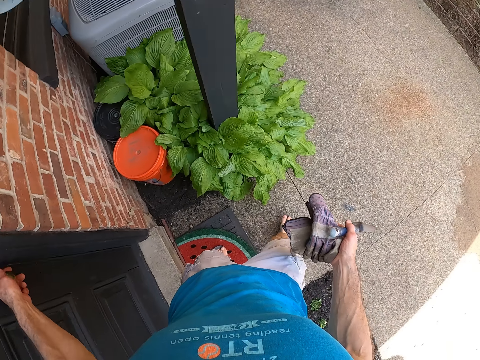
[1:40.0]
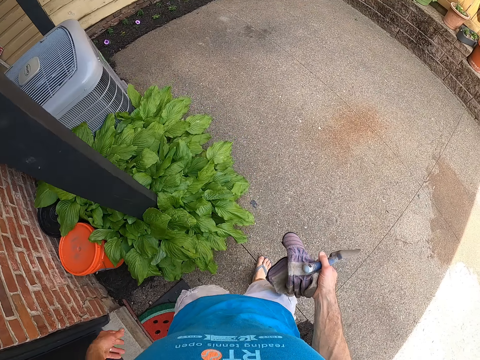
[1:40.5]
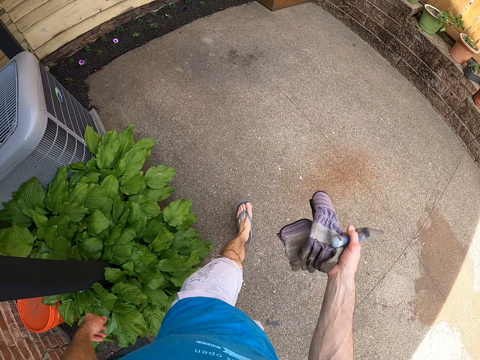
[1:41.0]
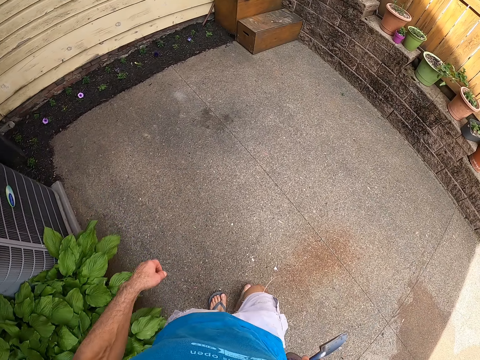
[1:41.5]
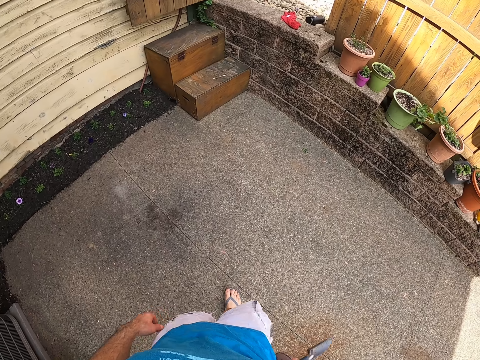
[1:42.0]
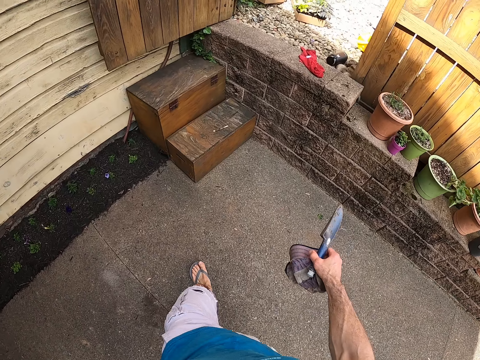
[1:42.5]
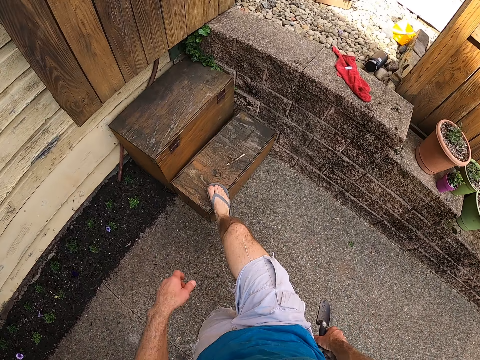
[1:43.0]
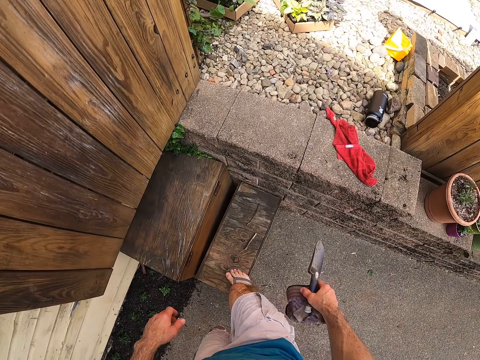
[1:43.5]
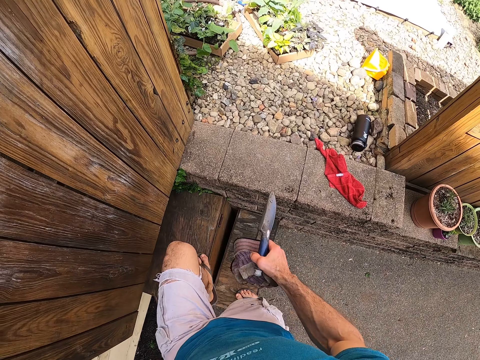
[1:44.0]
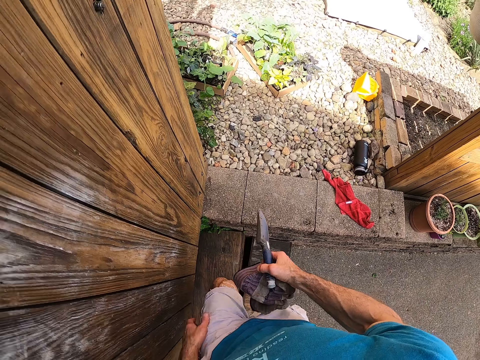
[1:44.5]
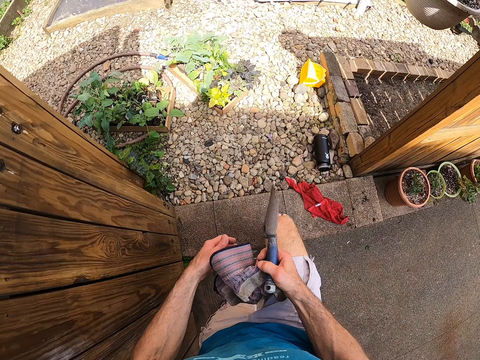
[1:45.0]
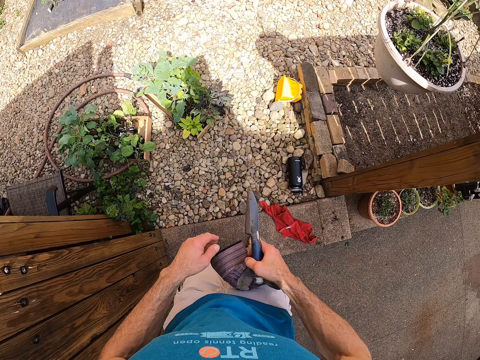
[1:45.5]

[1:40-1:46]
The camera wearer closes the house door. He locks the door with his left hand. He walks towards the wooden boxes.

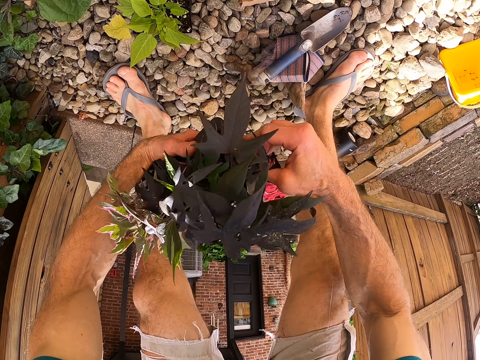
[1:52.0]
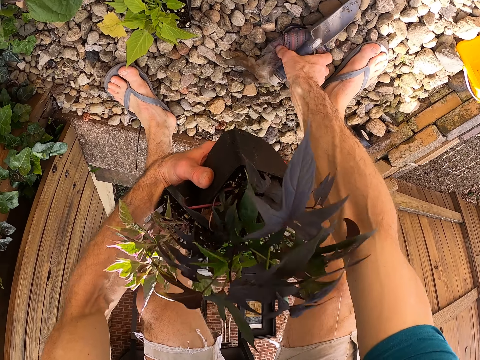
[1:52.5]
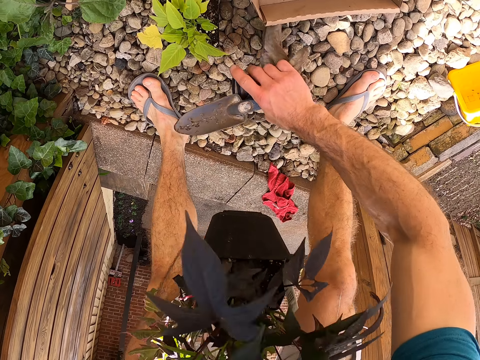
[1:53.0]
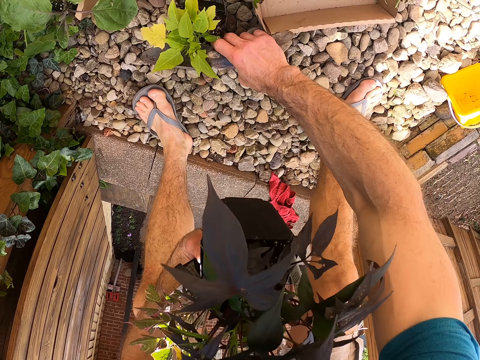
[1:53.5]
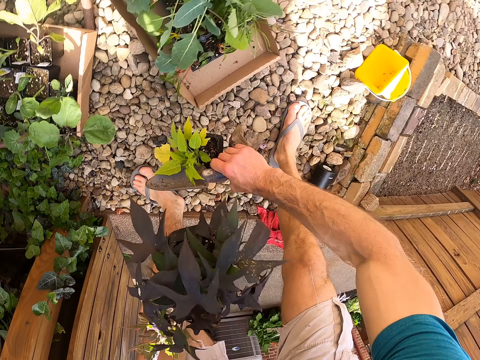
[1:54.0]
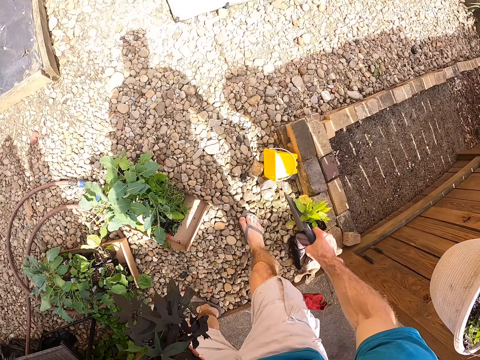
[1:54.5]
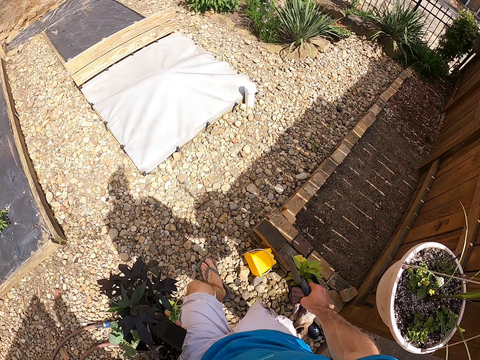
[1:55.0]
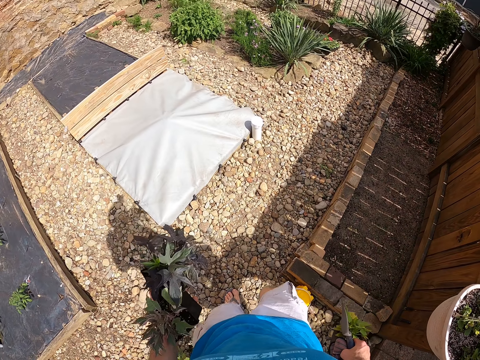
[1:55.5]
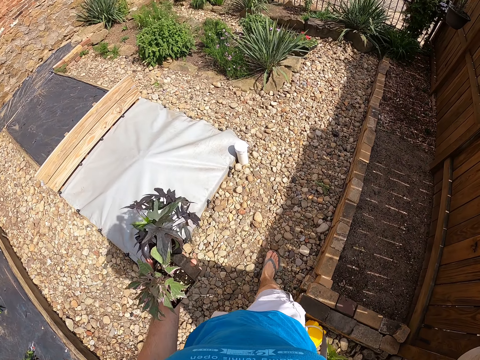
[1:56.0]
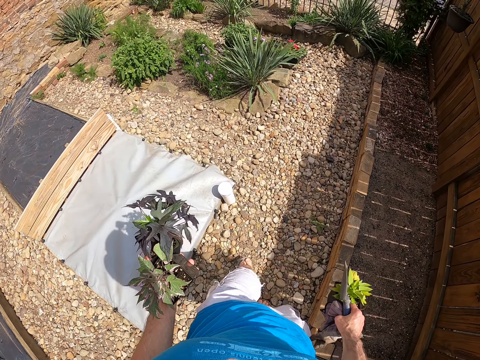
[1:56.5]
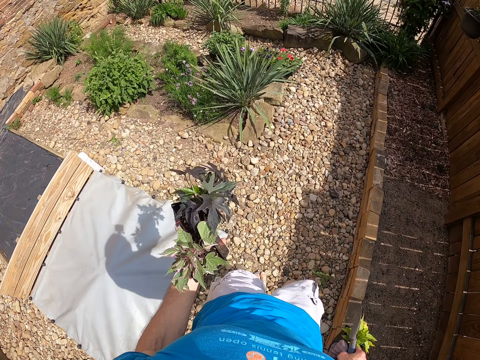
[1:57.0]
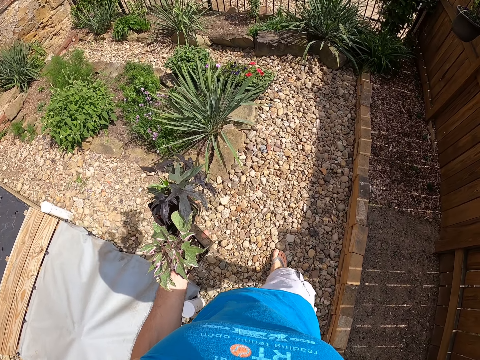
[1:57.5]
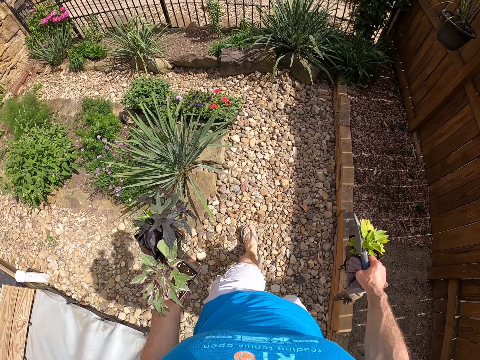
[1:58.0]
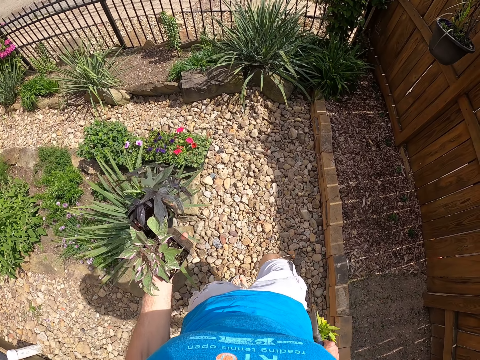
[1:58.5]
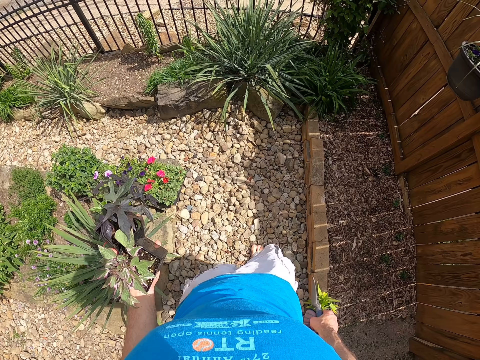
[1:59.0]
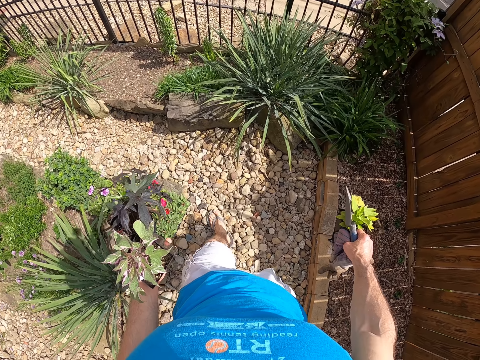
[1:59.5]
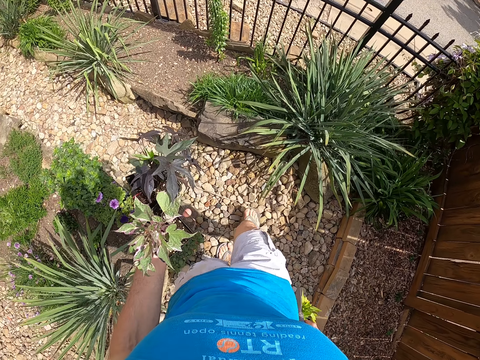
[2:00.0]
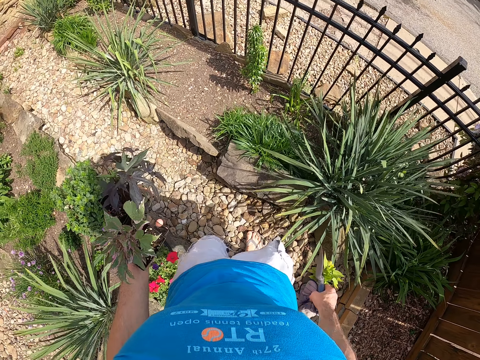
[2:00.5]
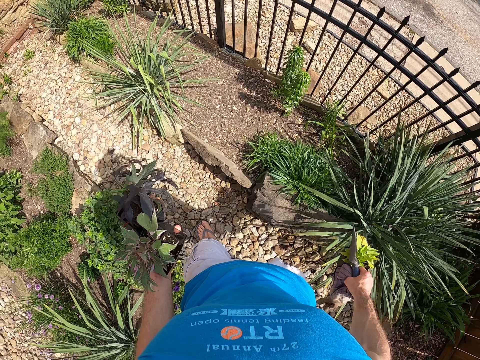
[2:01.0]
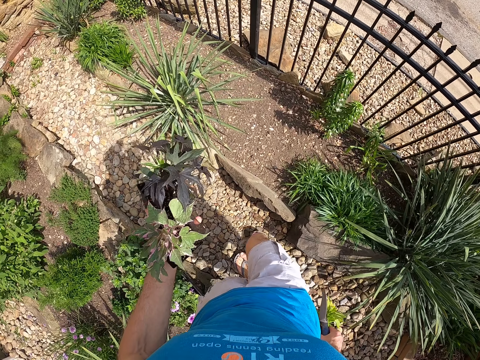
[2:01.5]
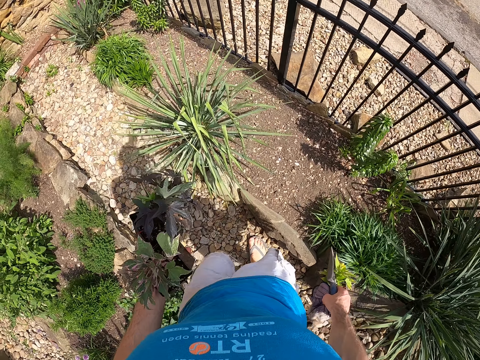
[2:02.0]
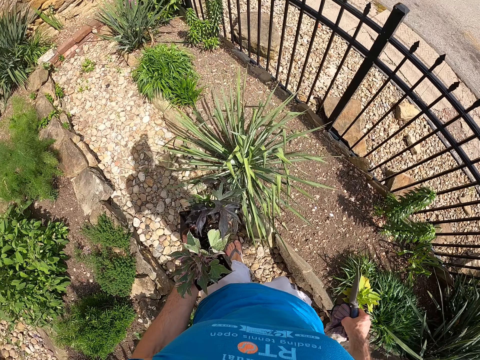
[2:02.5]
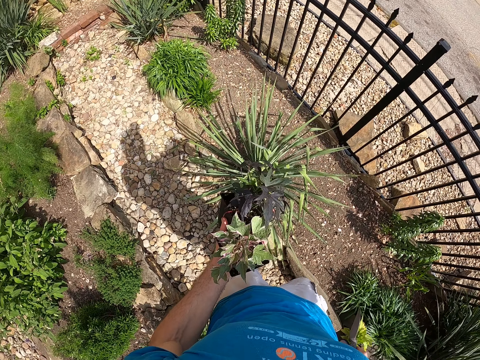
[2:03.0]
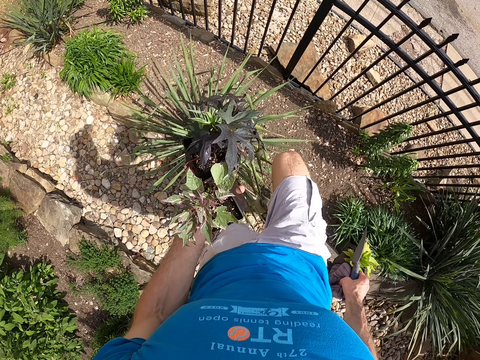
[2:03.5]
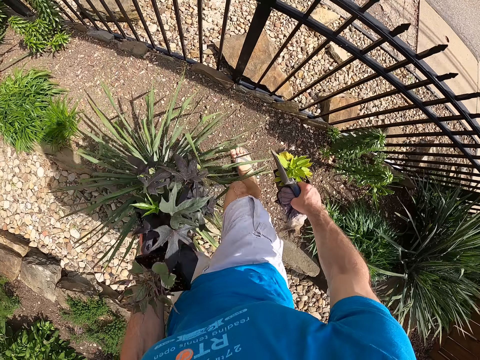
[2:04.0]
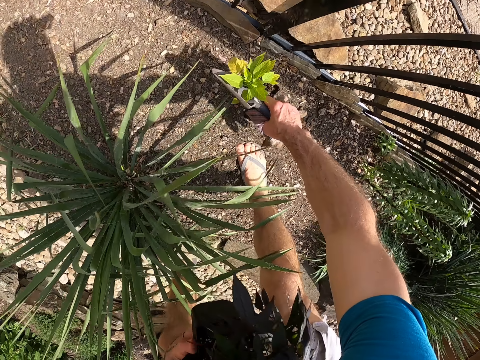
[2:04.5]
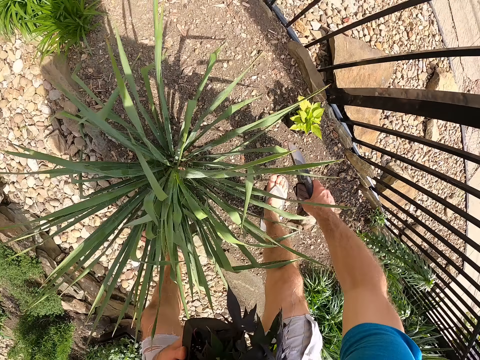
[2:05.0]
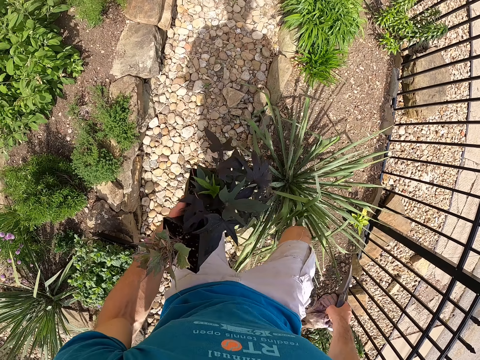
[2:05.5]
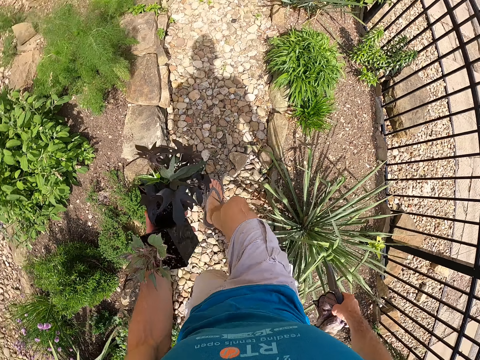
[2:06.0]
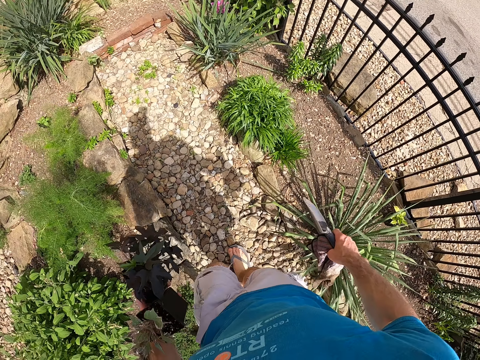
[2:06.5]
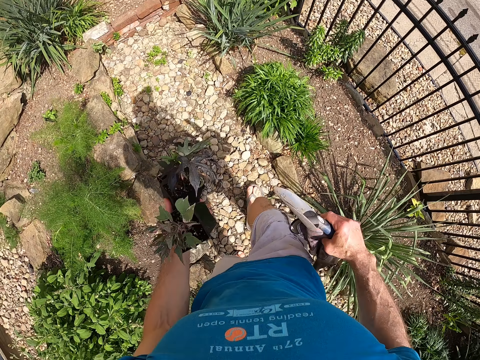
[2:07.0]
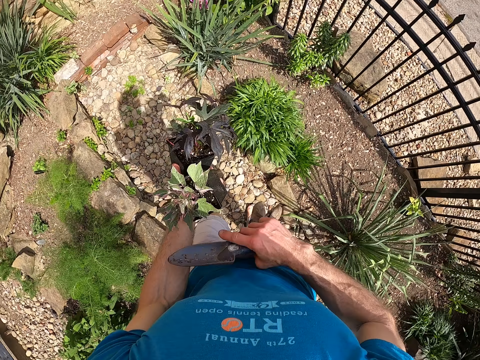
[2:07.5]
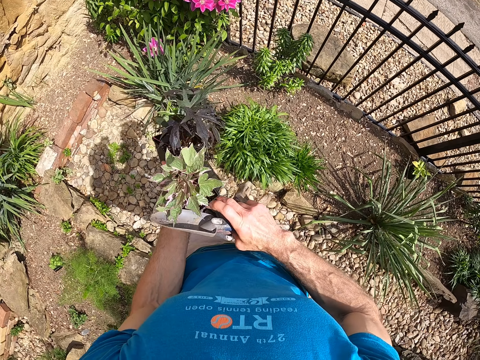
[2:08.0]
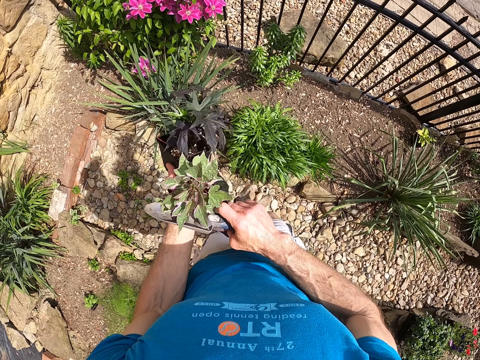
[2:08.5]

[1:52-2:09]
The camera wearer picks the garden gloves and garden trowel on the floor with his right hand. He picks the seedling bag on the floor with his right hand. He walks towards an iron fence. He puts the seedling bag on the soil with his right hand. He walks towards a purple flowered plant.

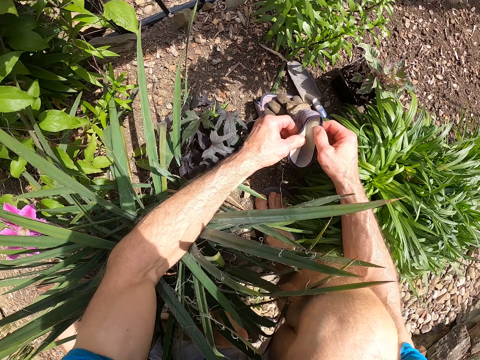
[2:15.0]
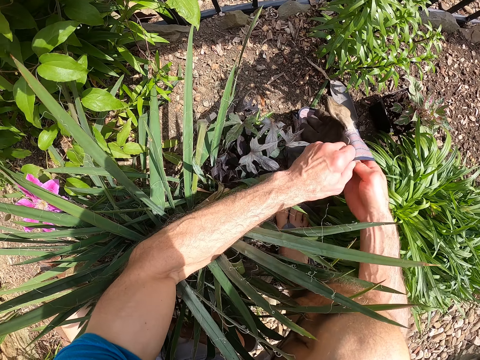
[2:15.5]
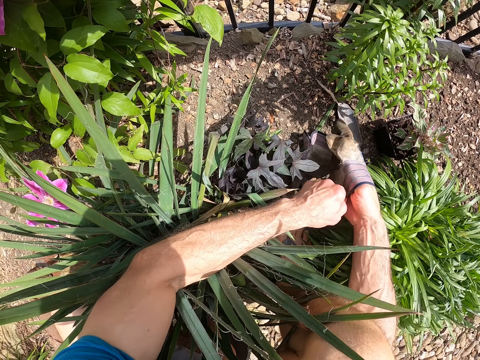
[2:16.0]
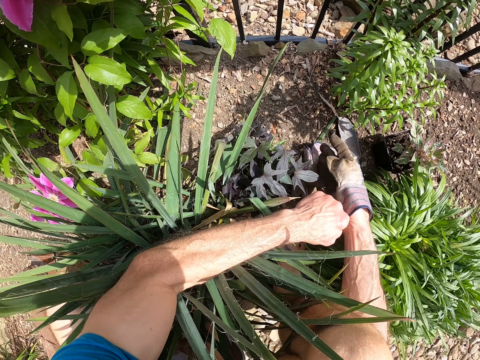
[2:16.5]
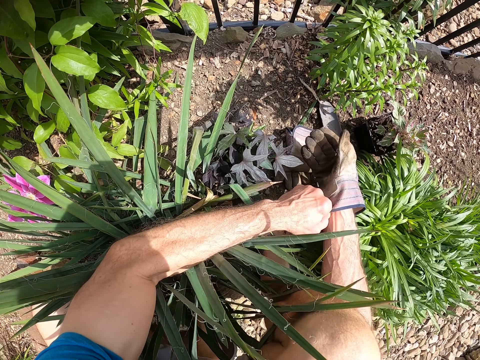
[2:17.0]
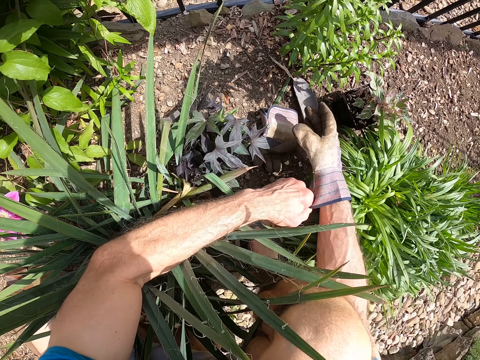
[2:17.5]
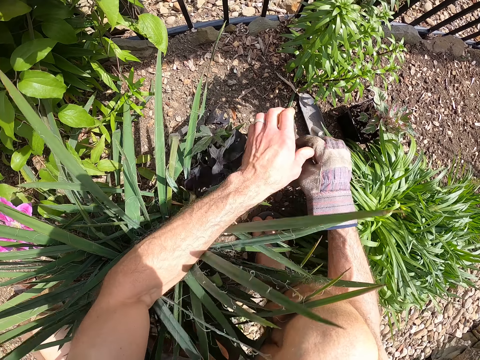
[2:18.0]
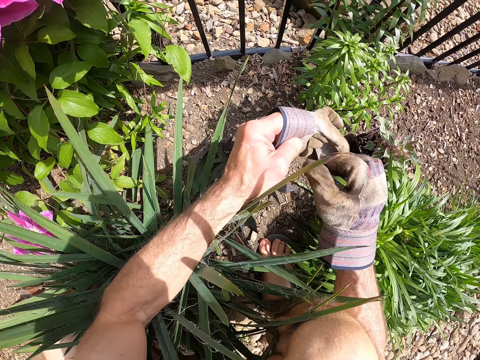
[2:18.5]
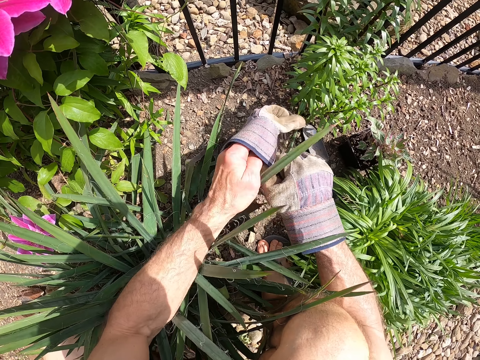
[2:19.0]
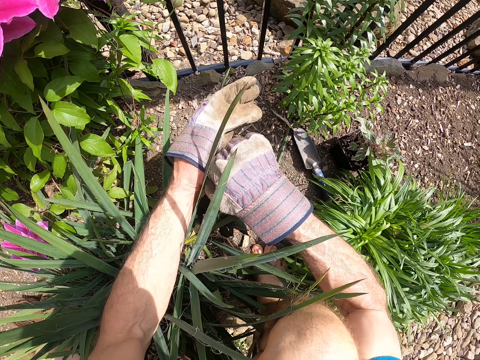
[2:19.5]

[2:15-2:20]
The camera wearer wears the first glove on his right hand. He picks the second garden glove with his hands. He wears the first glove on his left hand.
